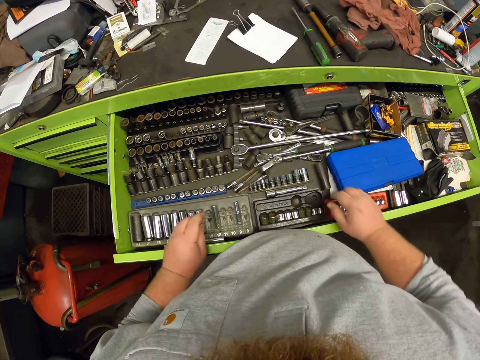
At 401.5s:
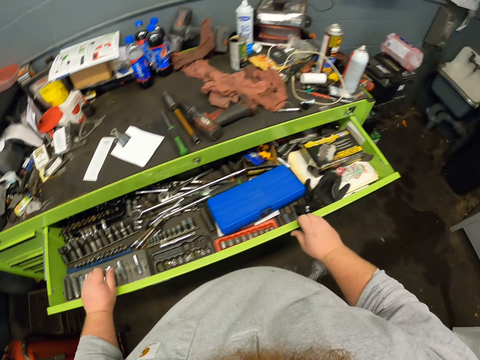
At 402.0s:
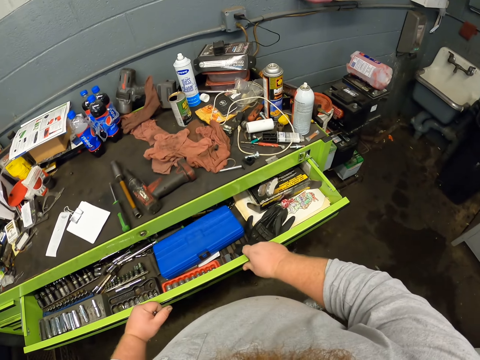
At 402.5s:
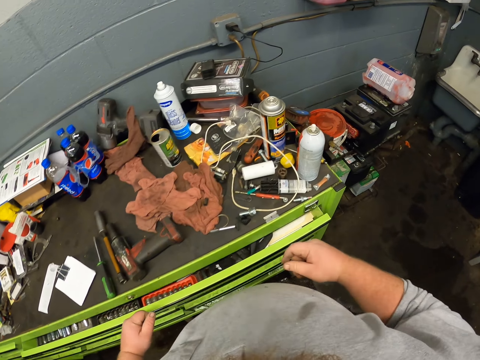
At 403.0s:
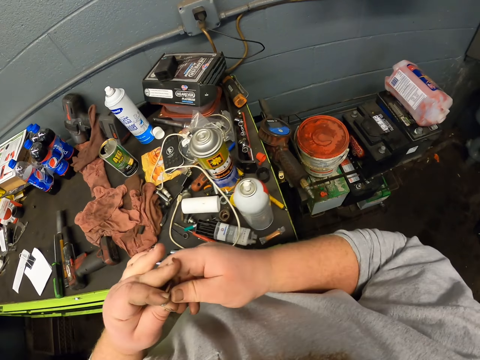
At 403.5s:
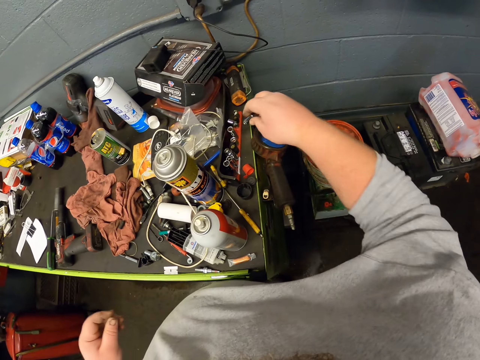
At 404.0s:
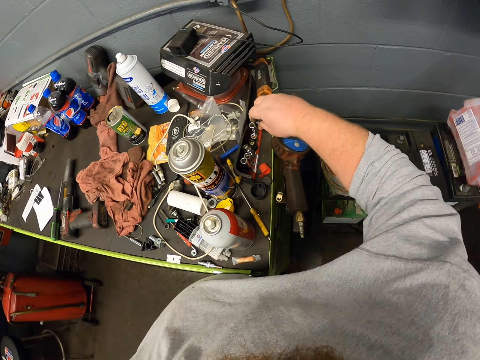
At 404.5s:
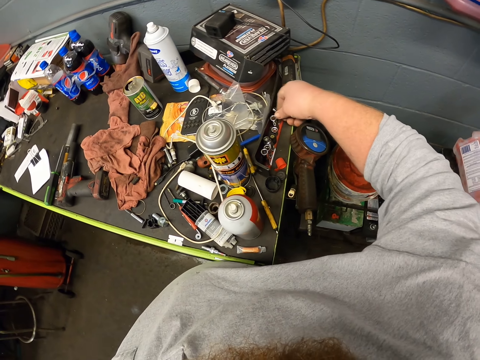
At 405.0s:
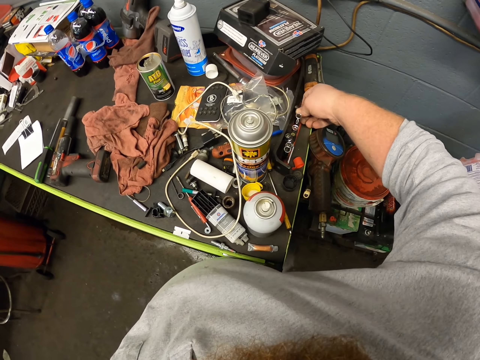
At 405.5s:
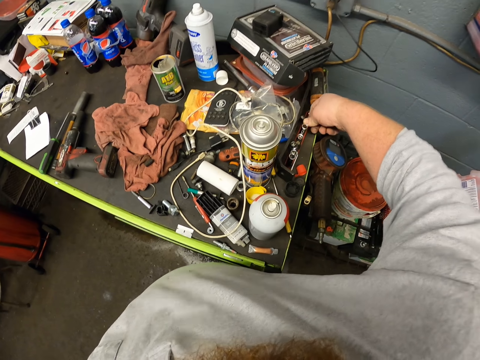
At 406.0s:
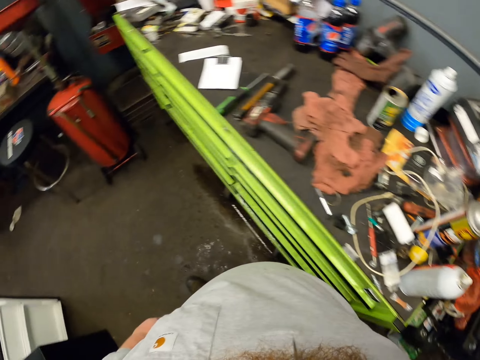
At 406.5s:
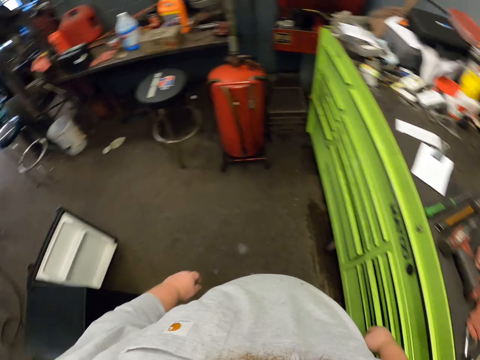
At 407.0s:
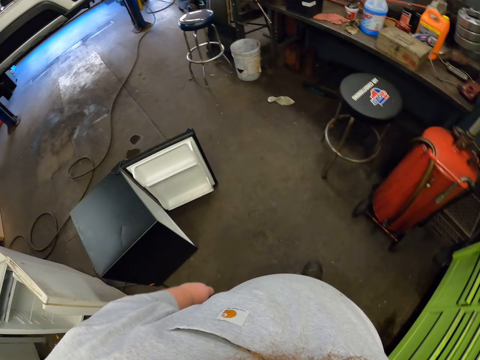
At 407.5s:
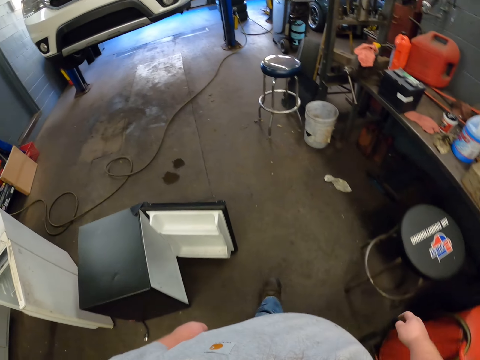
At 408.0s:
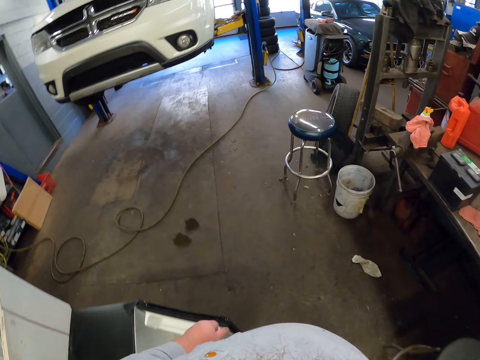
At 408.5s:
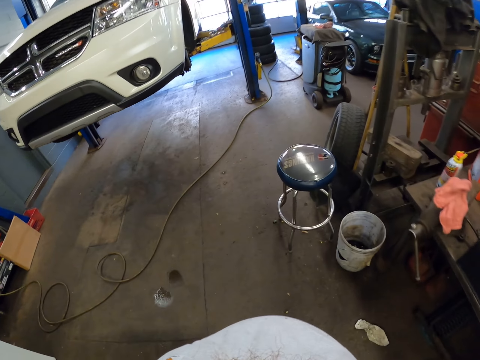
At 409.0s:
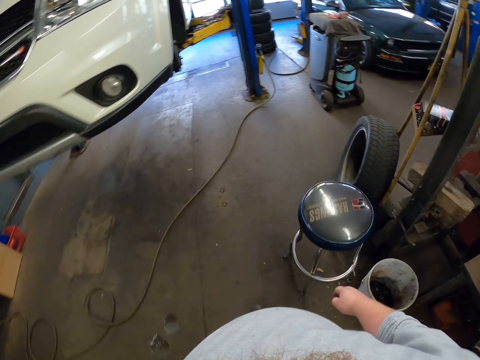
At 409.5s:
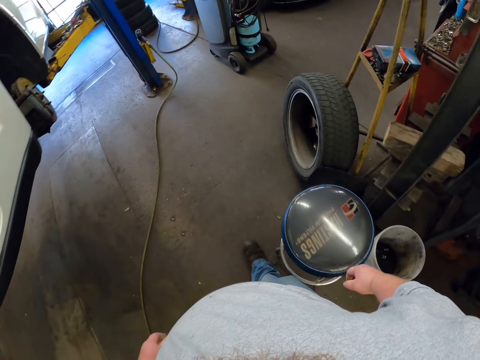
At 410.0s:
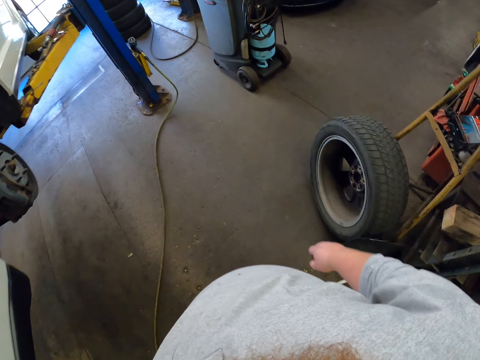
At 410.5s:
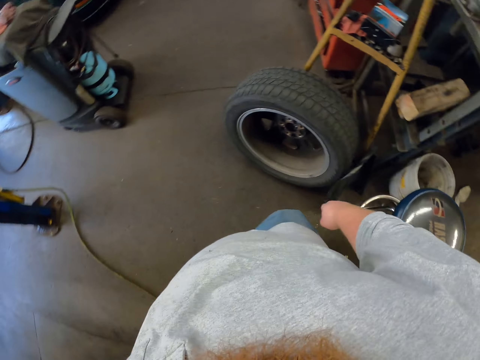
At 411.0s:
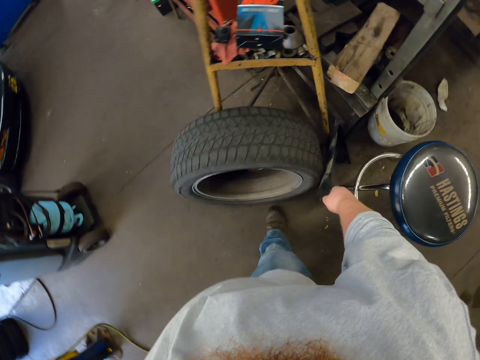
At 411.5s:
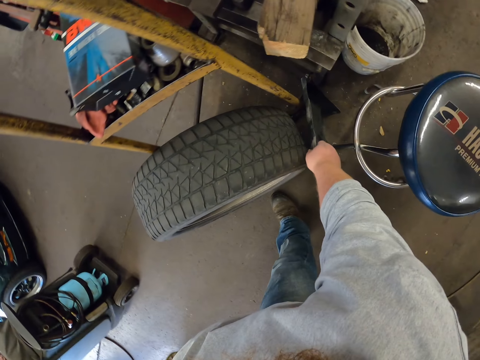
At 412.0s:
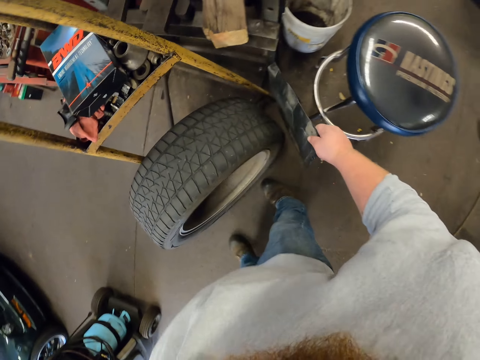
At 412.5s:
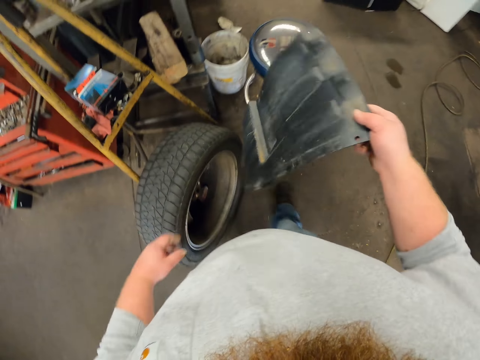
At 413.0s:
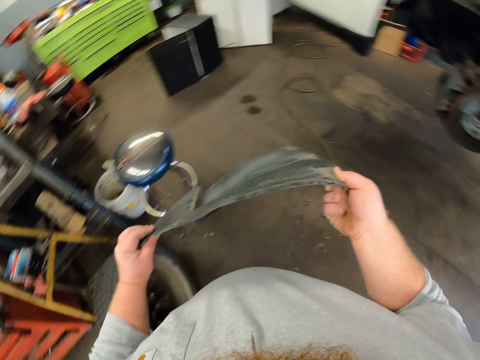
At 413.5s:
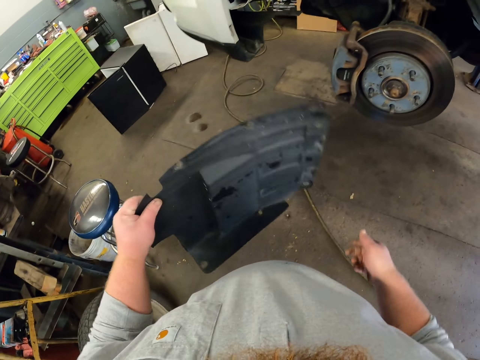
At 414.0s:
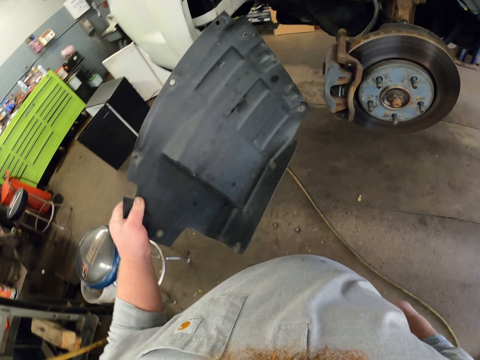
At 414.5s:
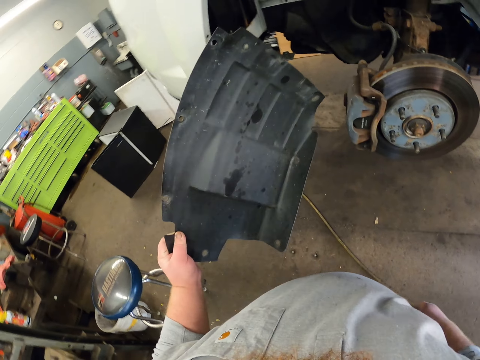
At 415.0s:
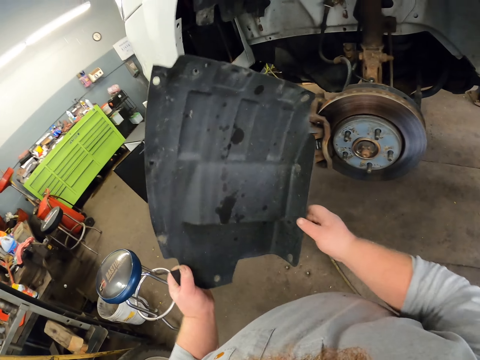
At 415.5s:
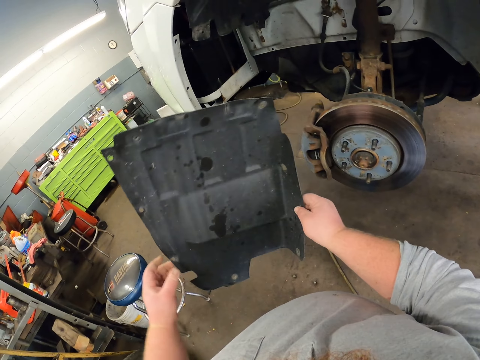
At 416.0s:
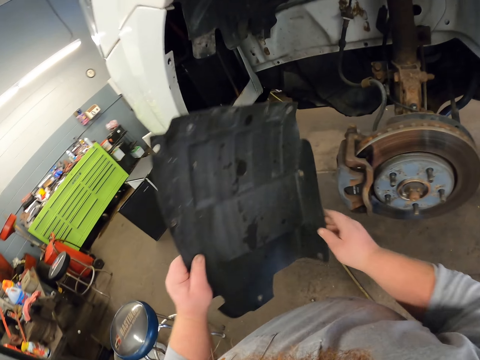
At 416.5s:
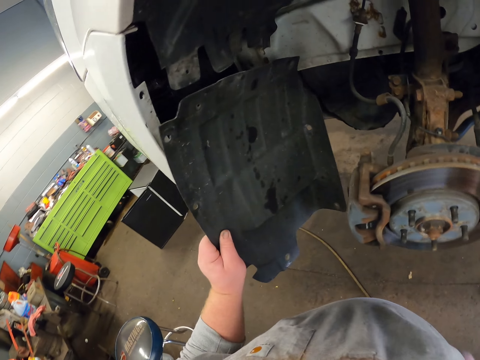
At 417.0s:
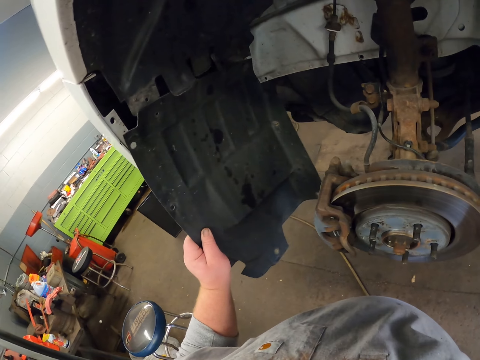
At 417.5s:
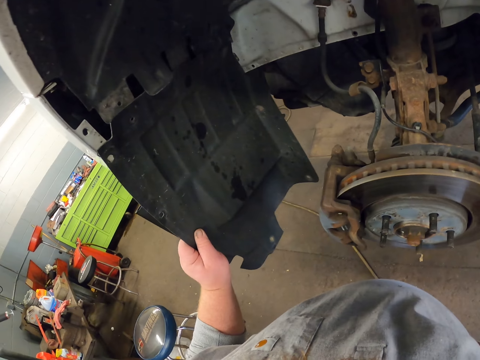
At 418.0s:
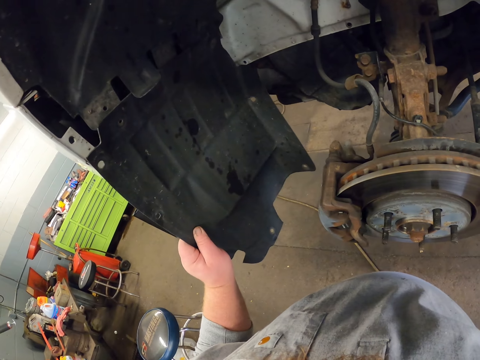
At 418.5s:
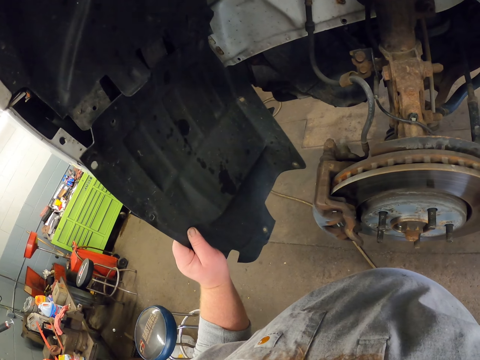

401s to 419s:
The camera wearer puts the torque wrench in the storage drawer and closes the storage drawer. He places the head in his right hand. He places the head in the case. He walks towards the car. He picks up the fender lining or metal from the floor. He moves towards the car. He places the fender lining in the car. He fixes the metal to the car.

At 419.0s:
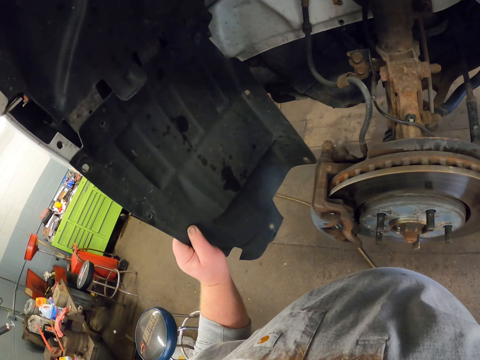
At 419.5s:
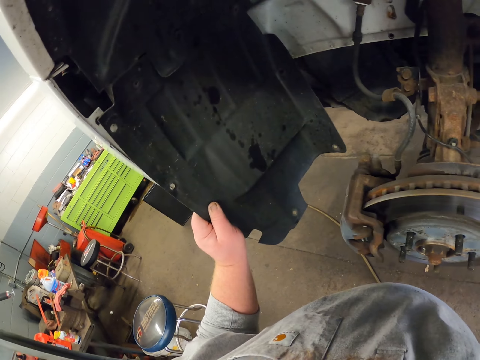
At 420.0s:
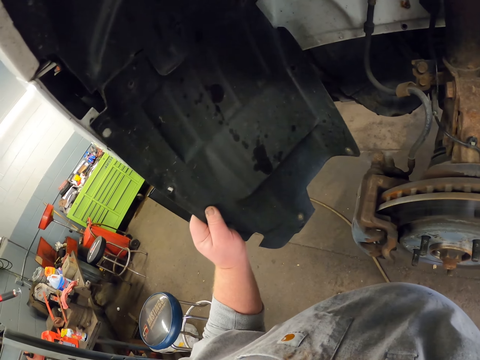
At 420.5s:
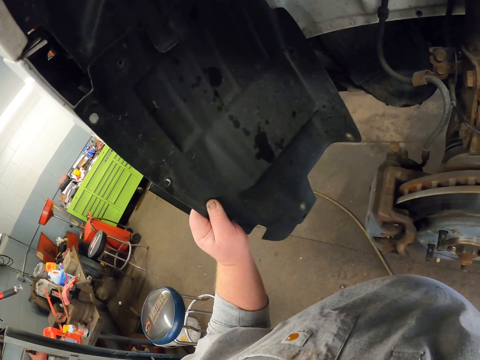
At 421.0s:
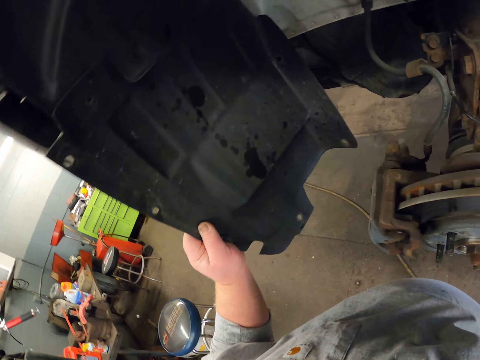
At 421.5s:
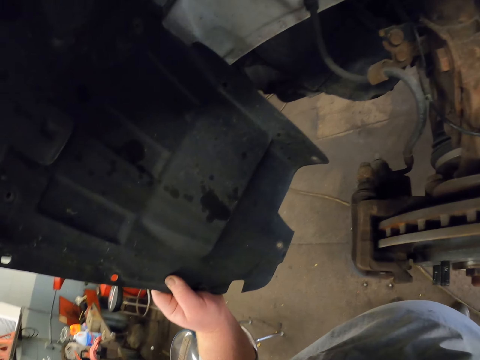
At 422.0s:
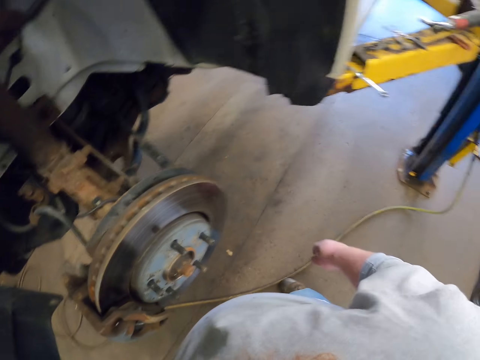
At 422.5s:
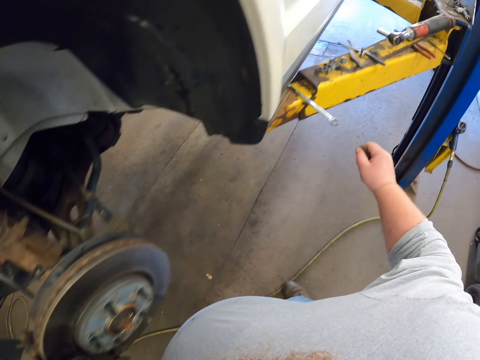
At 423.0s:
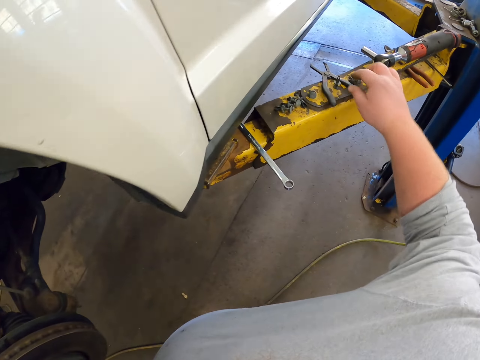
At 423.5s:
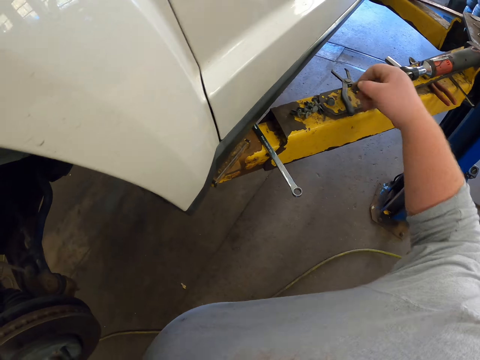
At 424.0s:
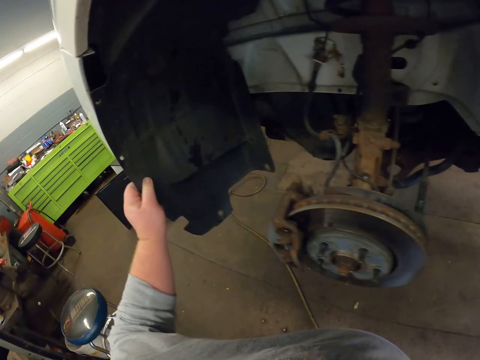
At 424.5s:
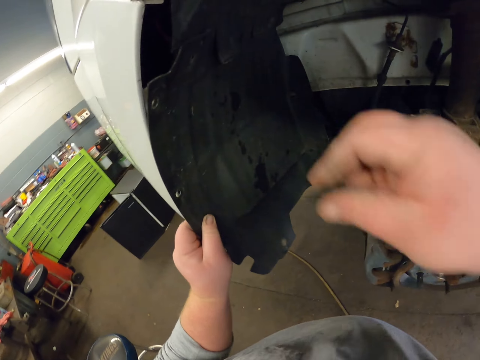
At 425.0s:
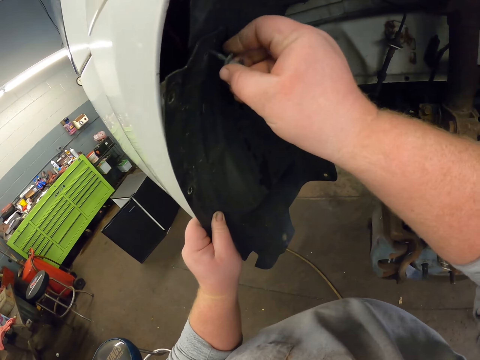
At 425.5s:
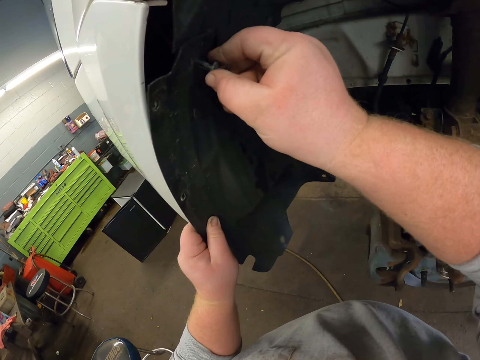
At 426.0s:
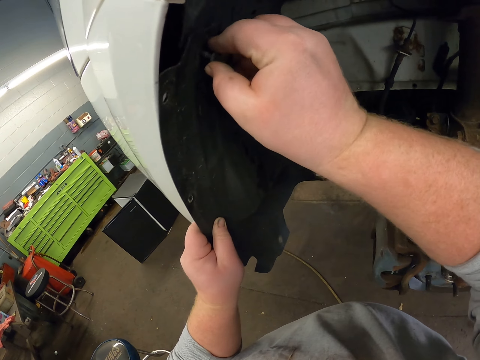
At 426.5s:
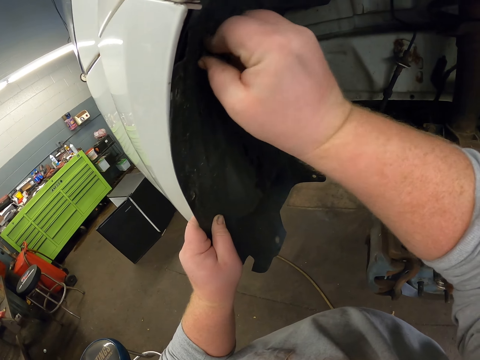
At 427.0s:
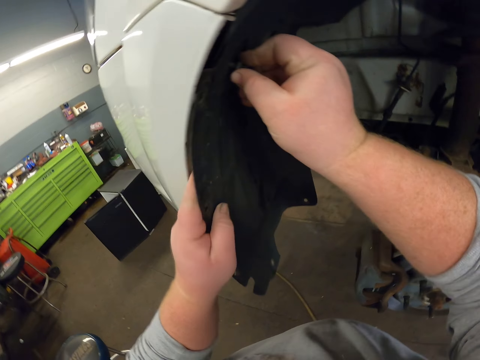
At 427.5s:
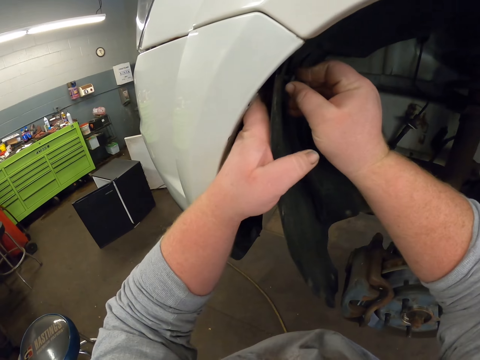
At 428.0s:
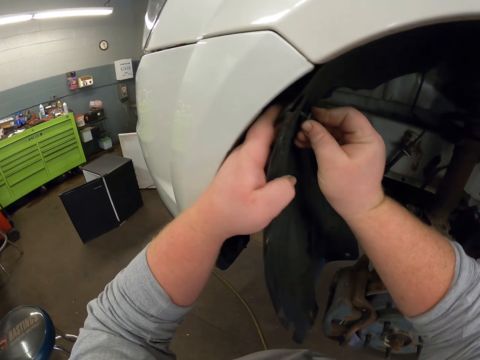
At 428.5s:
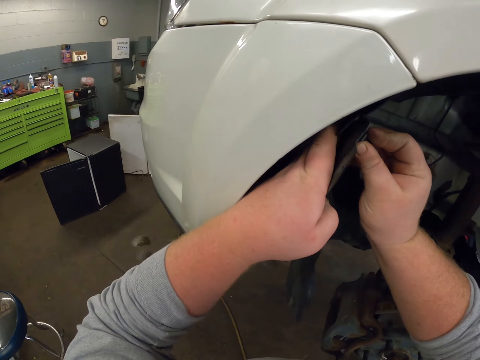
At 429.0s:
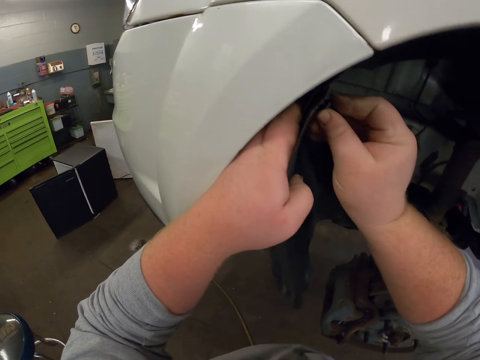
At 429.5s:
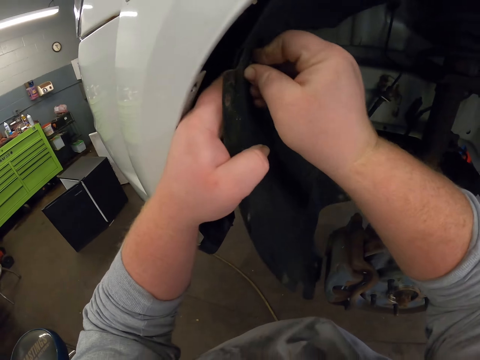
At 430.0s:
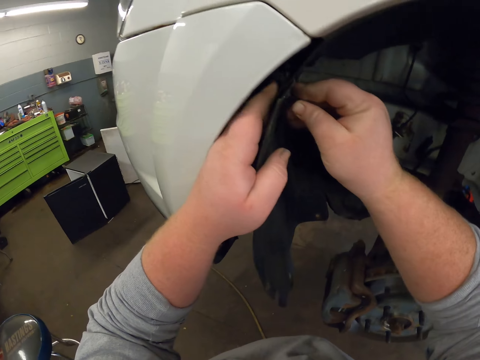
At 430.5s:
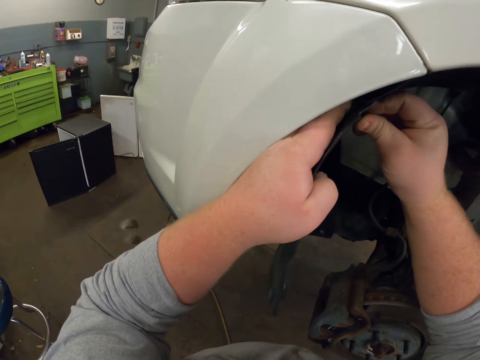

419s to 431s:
The camera wearer moves towards the lifting platform. They pick up the bolt or screw. They fix the metal on the car using the screw. They place the bolt in the fender lining.
